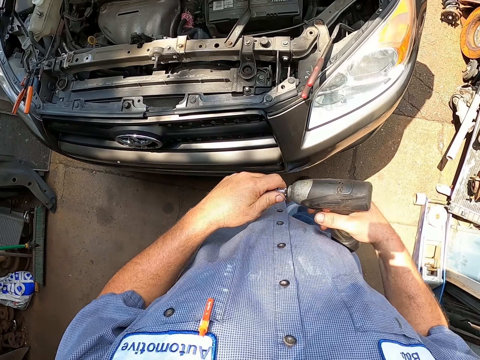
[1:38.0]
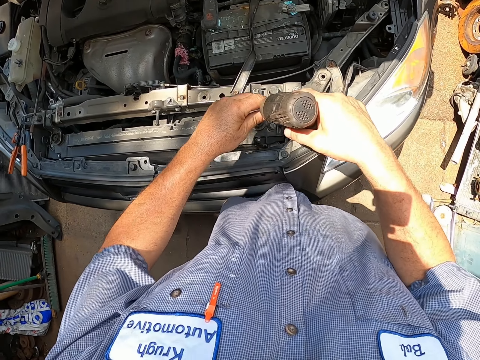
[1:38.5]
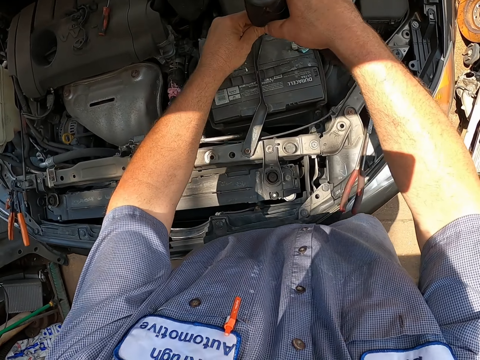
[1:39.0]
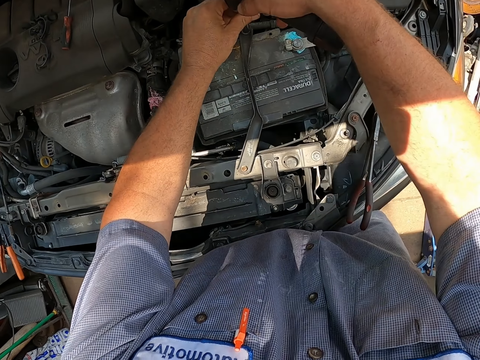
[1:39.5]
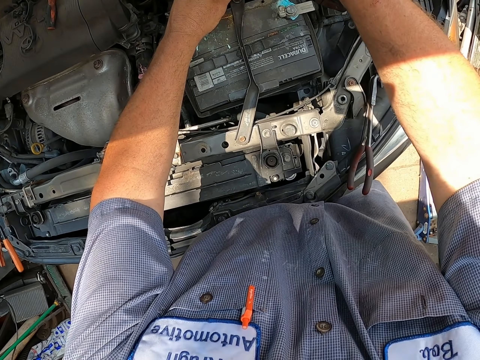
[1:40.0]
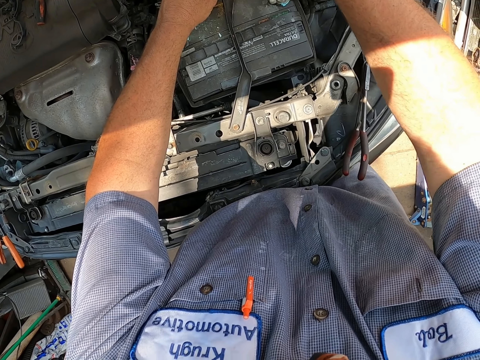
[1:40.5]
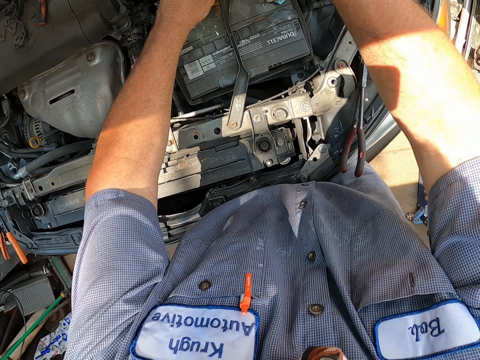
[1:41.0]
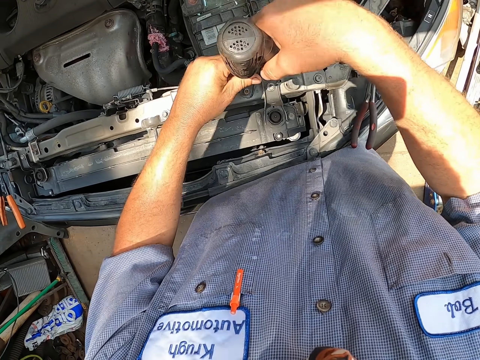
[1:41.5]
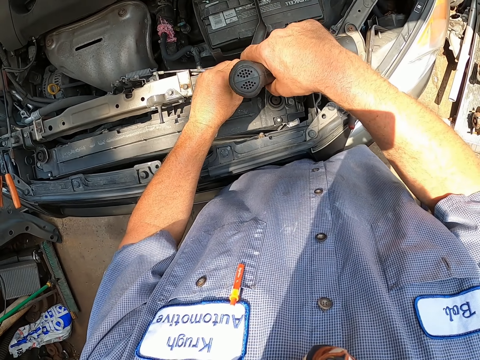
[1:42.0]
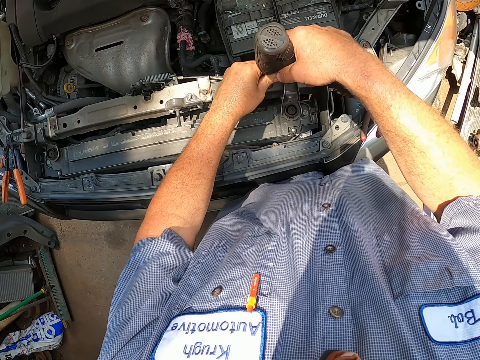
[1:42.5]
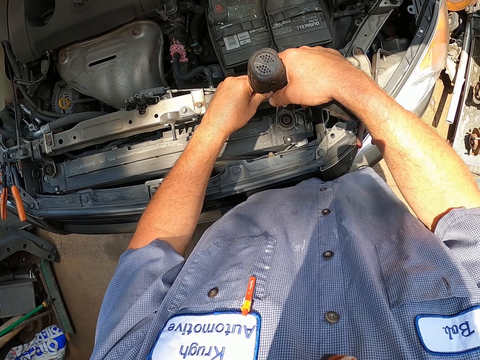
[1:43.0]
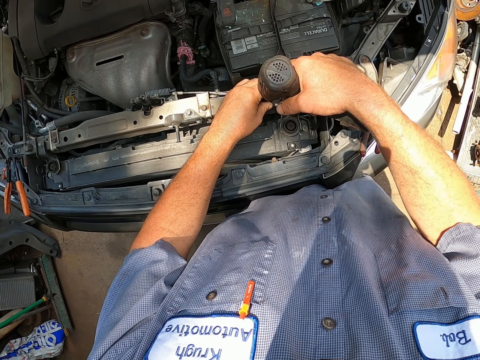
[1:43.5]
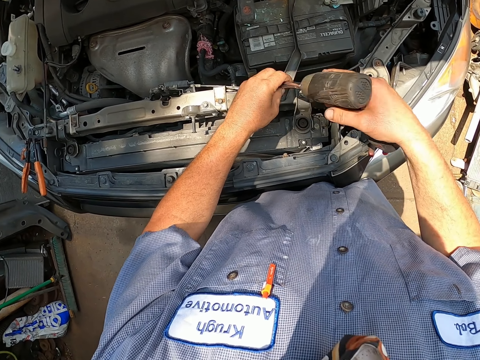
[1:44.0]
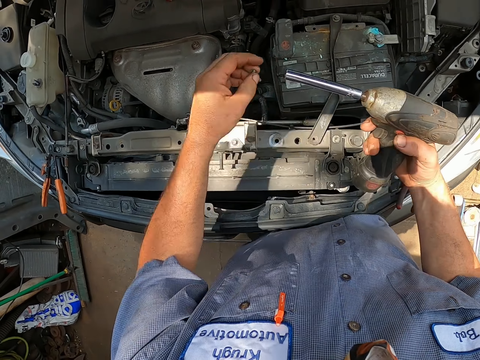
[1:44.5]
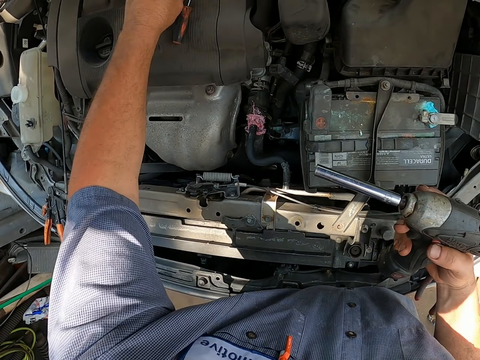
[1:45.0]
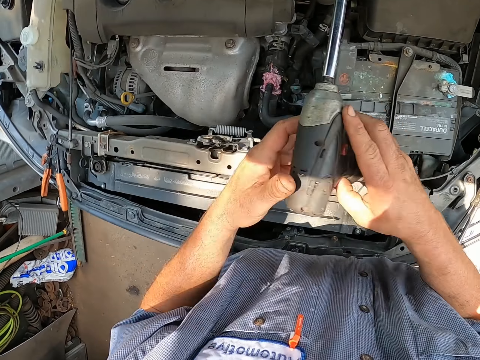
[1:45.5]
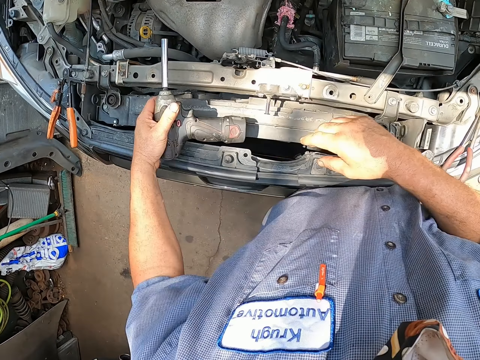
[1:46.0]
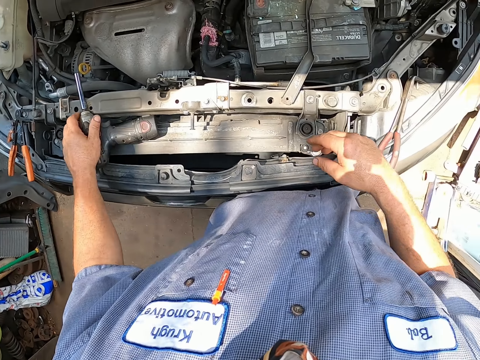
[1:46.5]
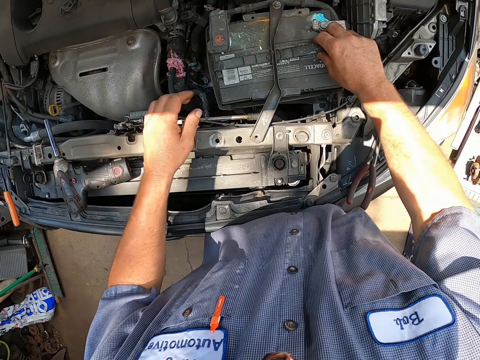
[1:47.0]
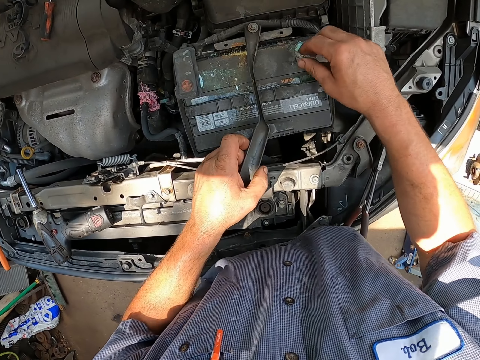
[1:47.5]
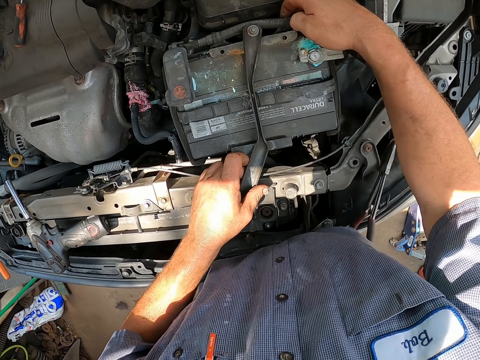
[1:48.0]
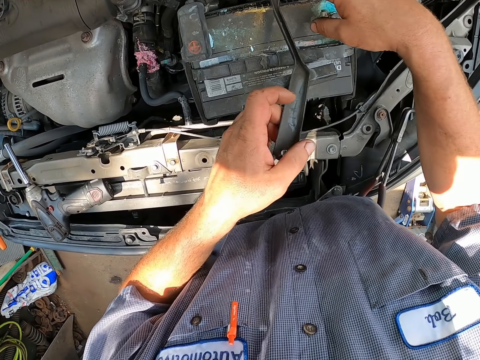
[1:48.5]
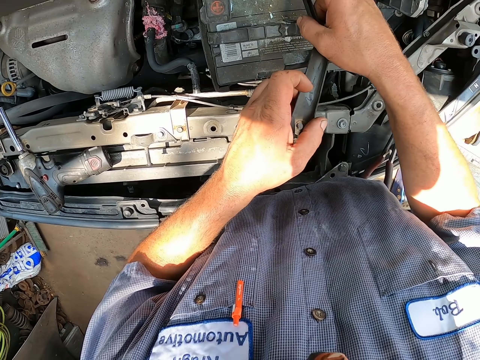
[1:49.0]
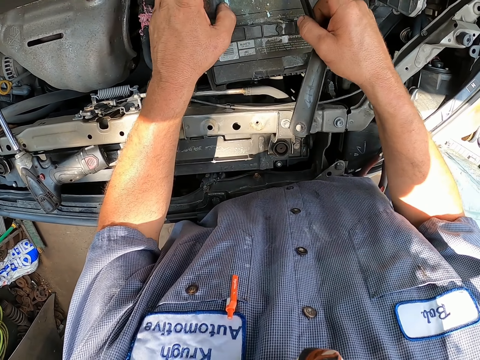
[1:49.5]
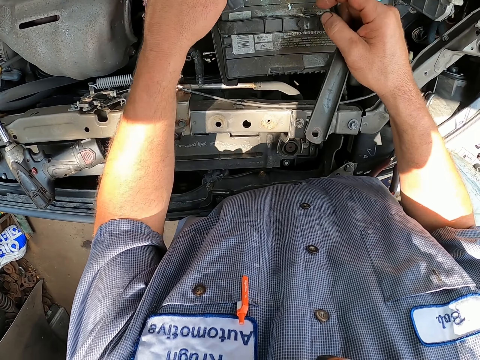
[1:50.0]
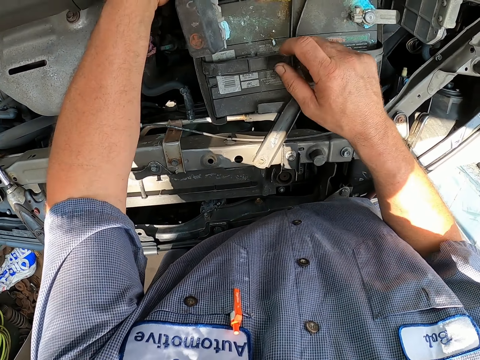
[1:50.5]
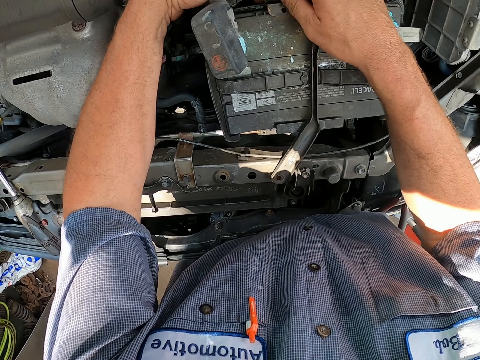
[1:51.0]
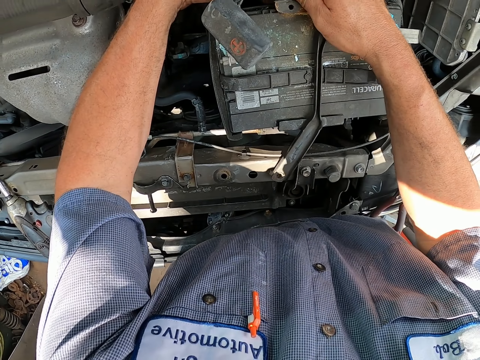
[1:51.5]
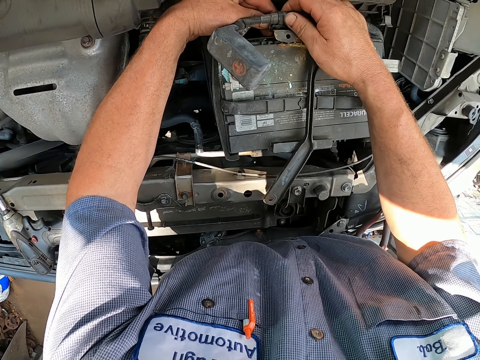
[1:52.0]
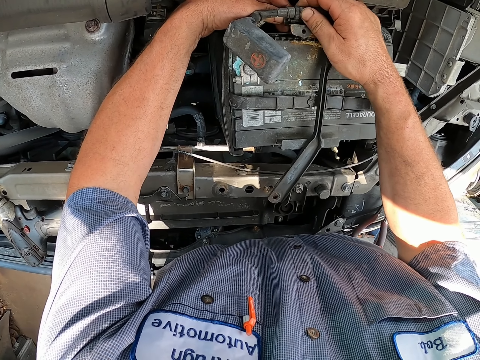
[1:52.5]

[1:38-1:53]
The camera wearer drills the car. They put something on the engine. They repair the car engine with something. They put the drill bit in the drill. They place the drill on the car. They continue to repair the engine. They open the car battery.

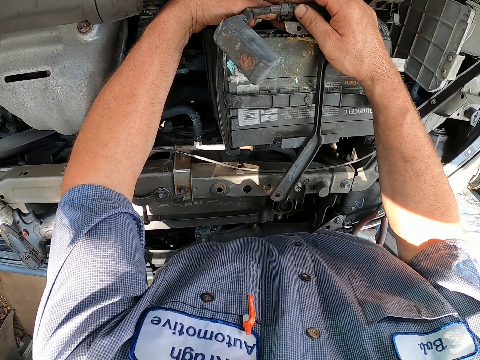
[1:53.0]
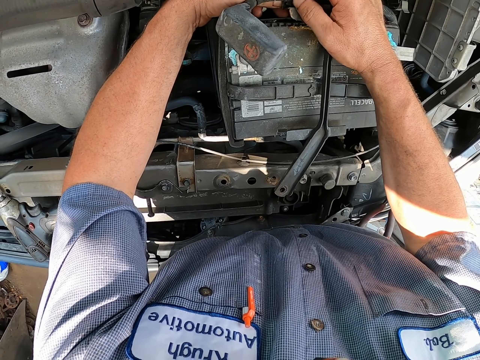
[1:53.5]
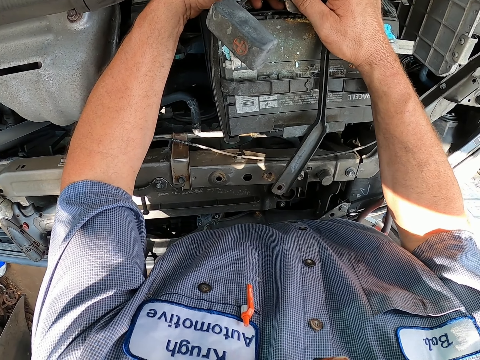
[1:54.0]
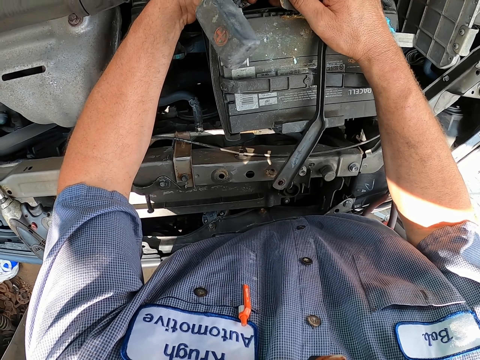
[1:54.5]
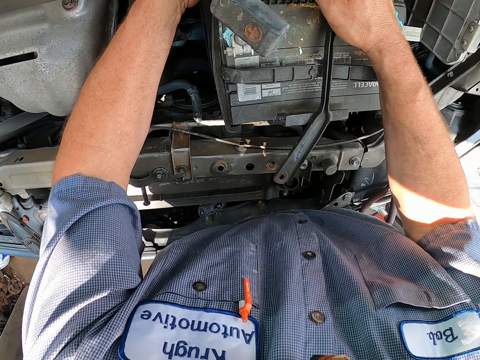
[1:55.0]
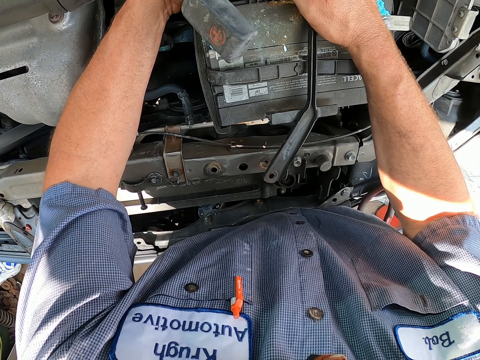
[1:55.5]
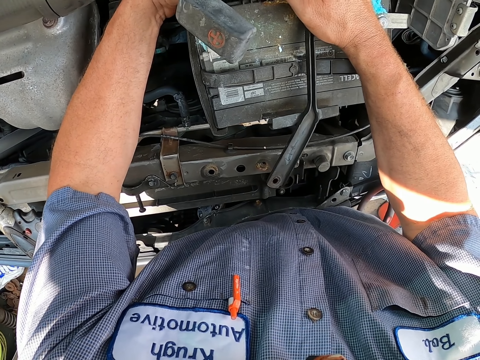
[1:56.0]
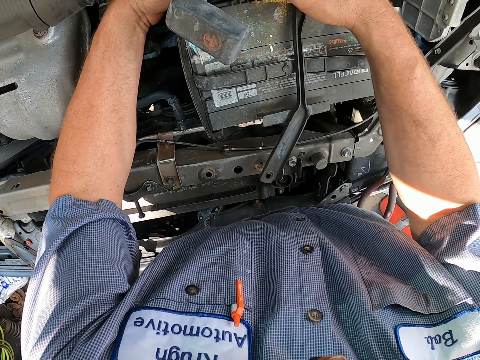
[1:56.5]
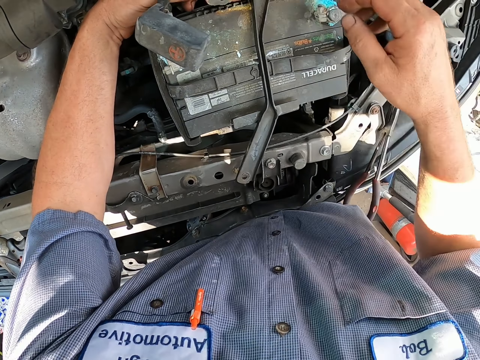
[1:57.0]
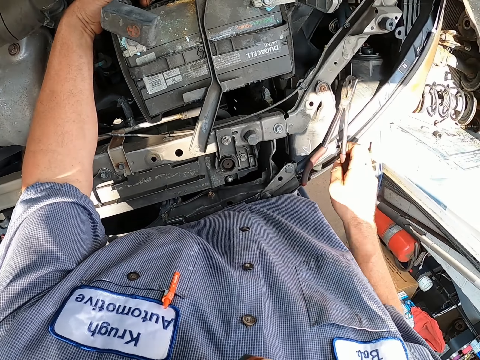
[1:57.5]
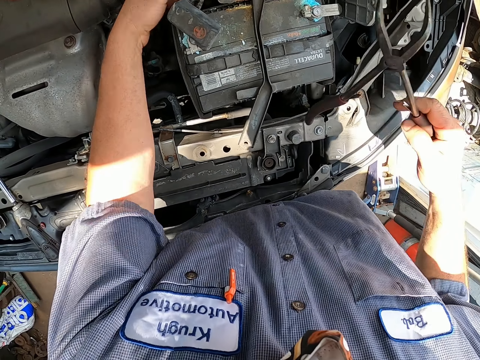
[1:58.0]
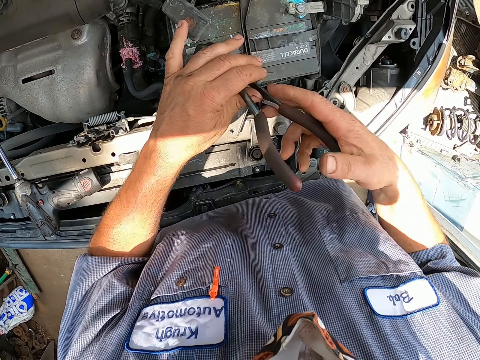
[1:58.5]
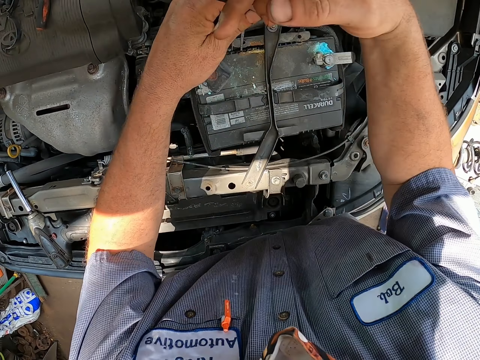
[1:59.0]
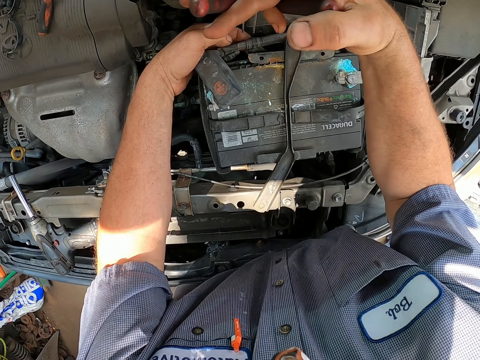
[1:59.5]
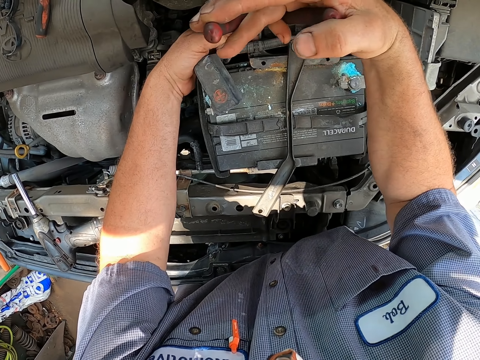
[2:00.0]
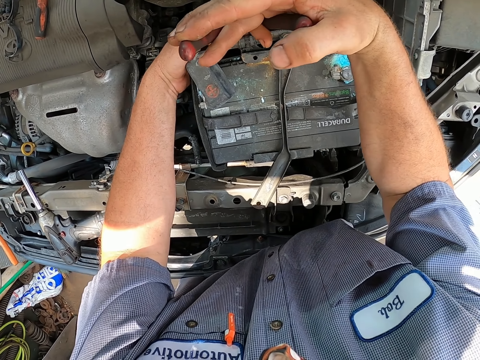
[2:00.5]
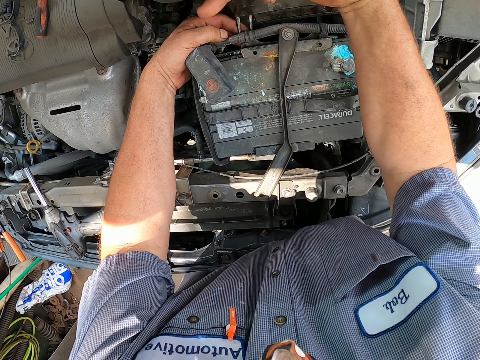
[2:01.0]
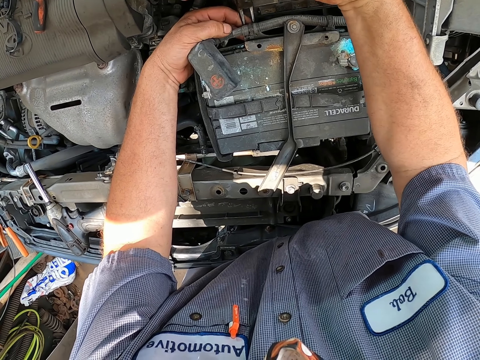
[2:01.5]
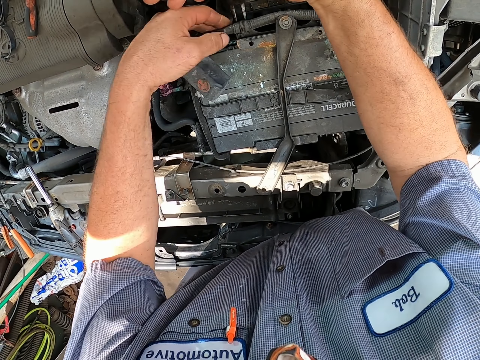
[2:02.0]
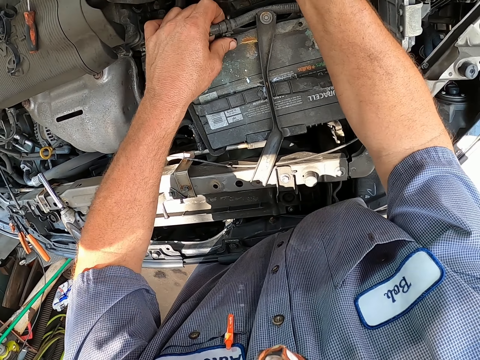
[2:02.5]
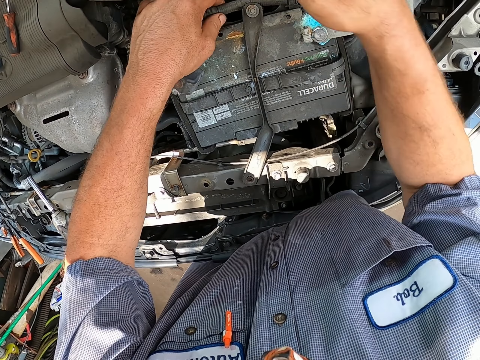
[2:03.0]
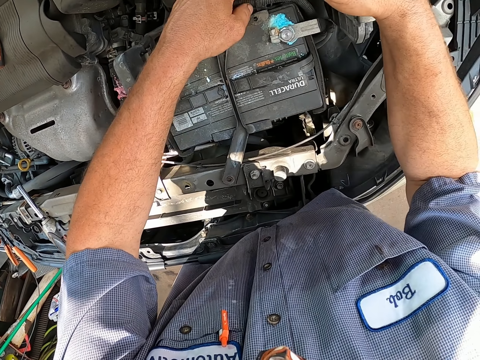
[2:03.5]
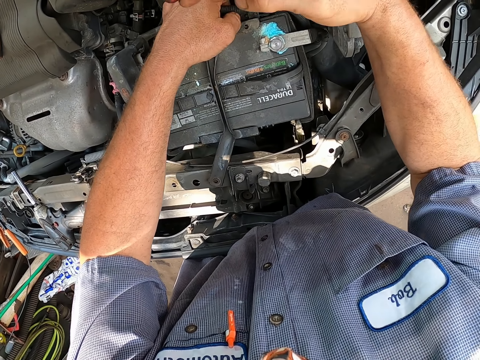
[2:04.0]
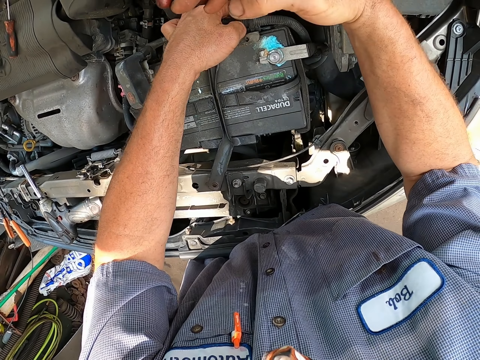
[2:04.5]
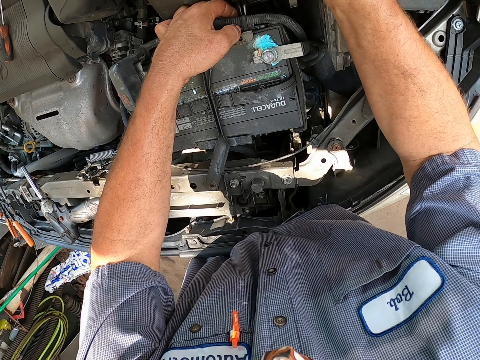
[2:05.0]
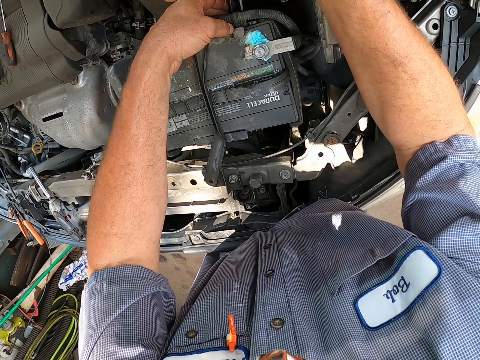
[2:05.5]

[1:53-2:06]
The camera wearer picks the spanner hook or pliers. They open the car battery. They continue to repair using the pliers.
